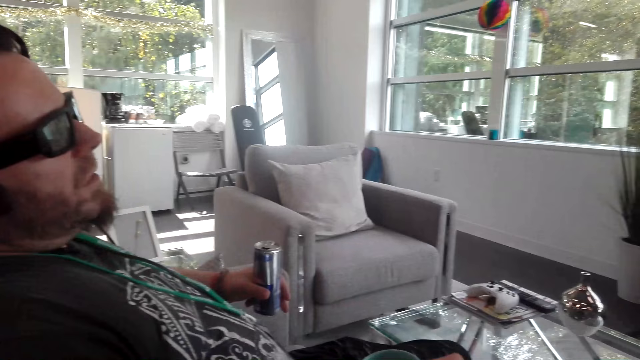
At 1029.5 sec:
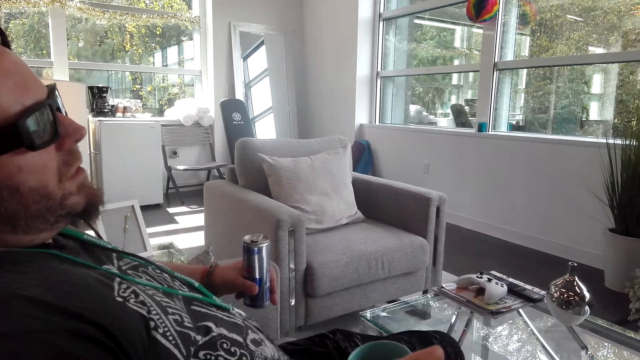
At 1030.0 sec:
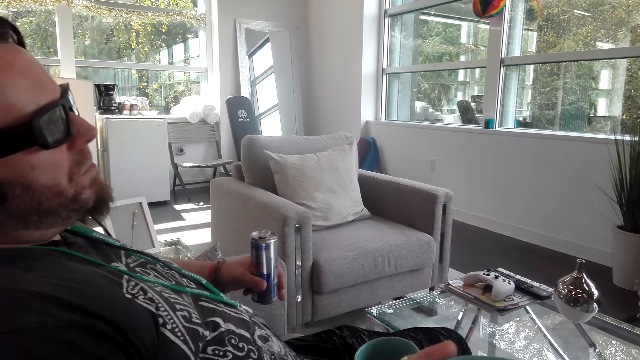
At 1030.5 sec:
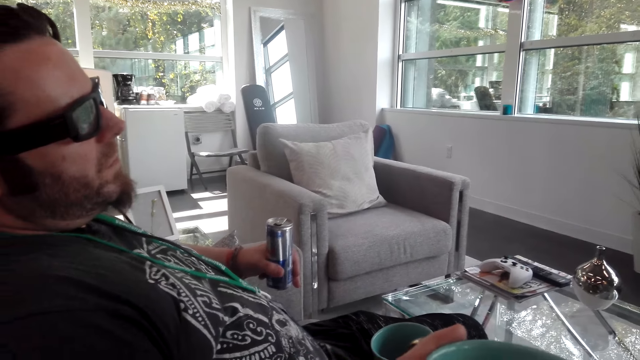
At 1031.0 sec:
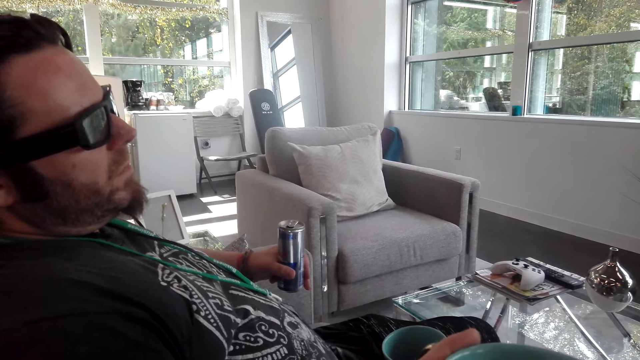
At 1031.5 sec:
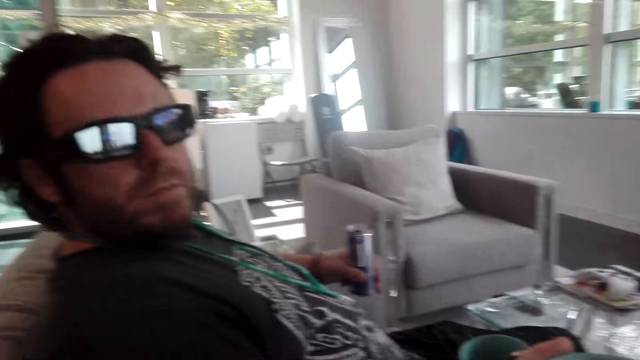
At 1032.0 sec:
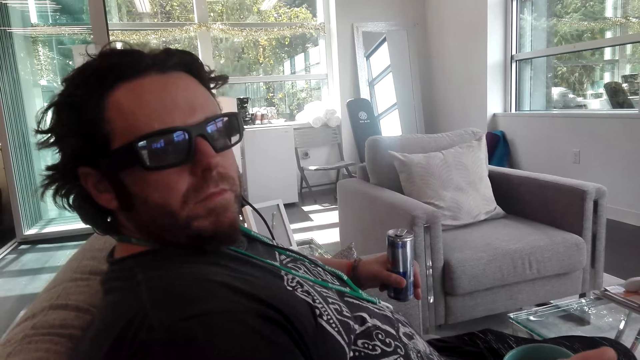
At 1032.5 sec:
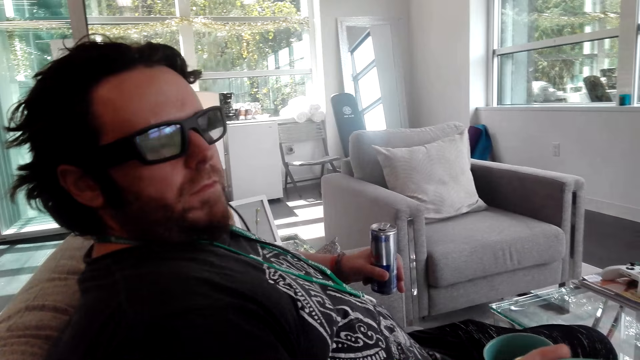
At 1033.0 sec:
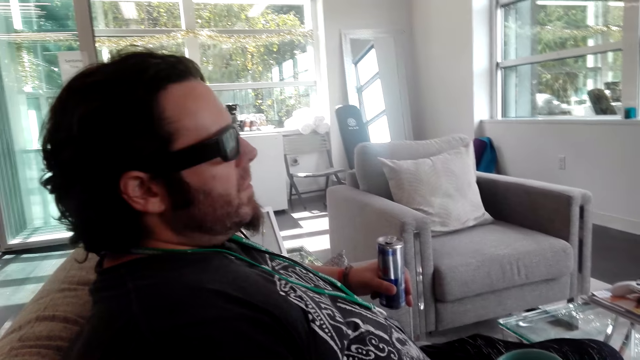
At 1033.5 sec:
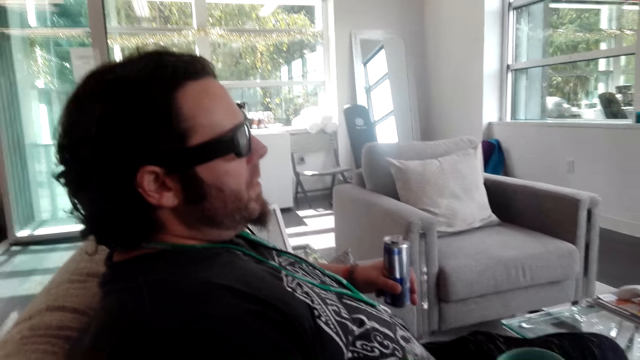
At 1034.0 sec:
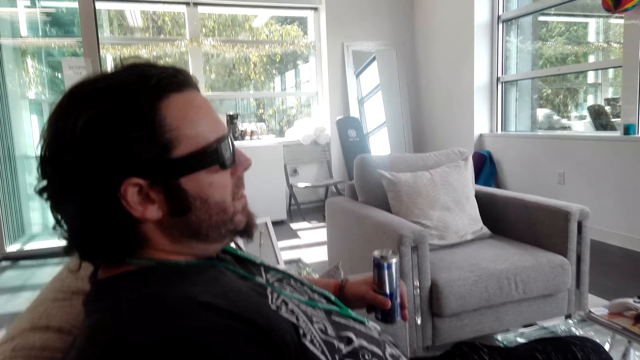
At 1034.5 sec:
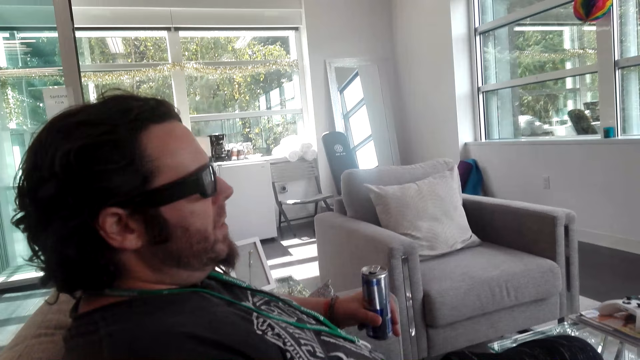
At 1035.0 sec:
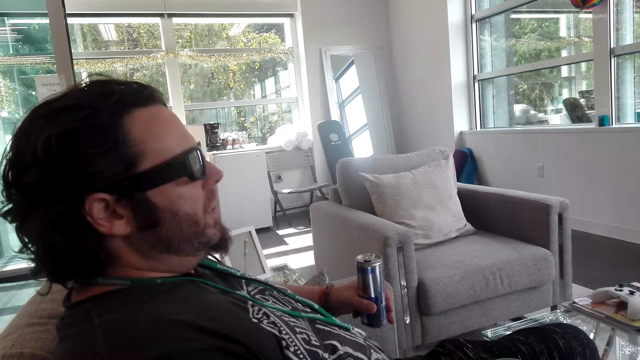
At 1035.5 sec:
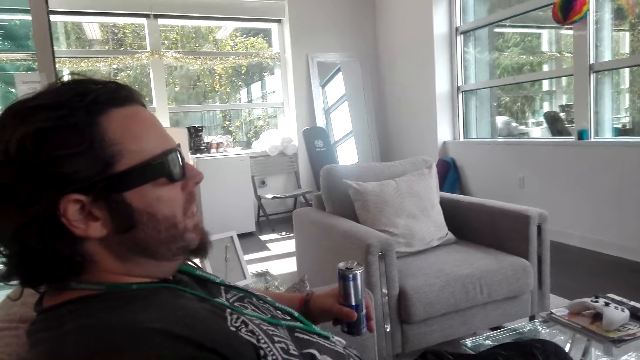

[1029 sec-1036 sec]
The camera wearer shakes the coffee in the mug.

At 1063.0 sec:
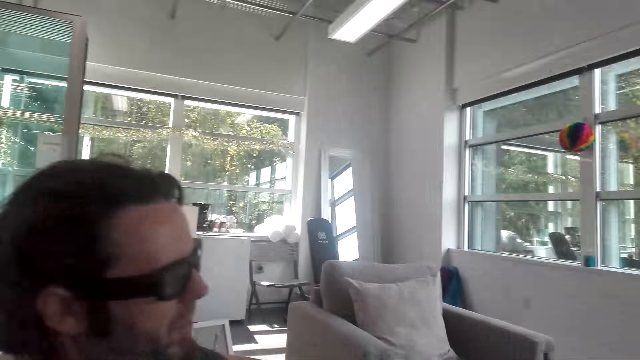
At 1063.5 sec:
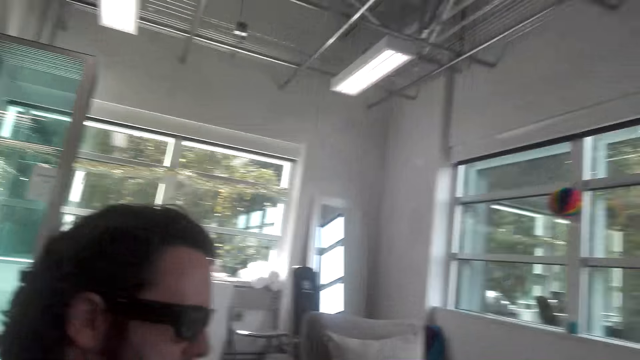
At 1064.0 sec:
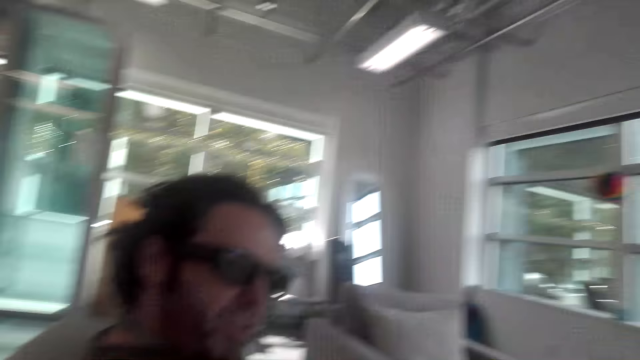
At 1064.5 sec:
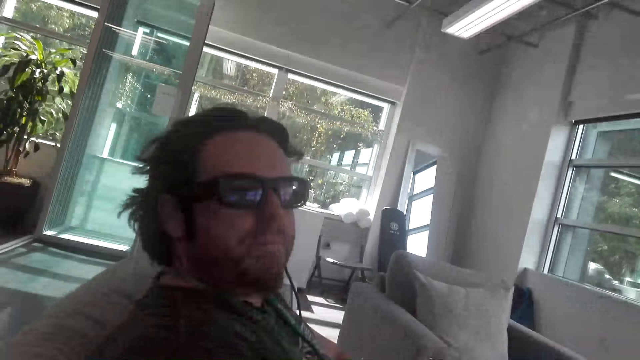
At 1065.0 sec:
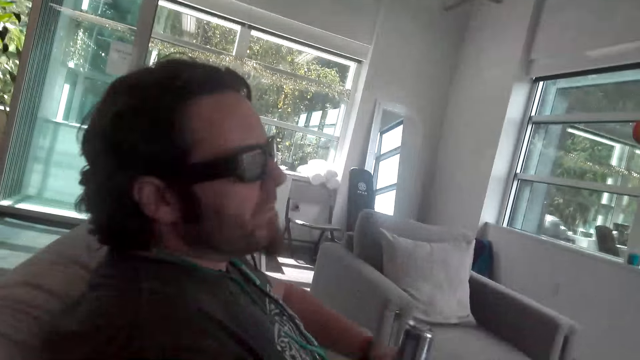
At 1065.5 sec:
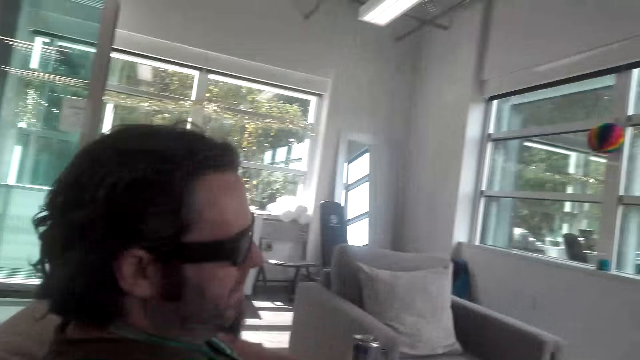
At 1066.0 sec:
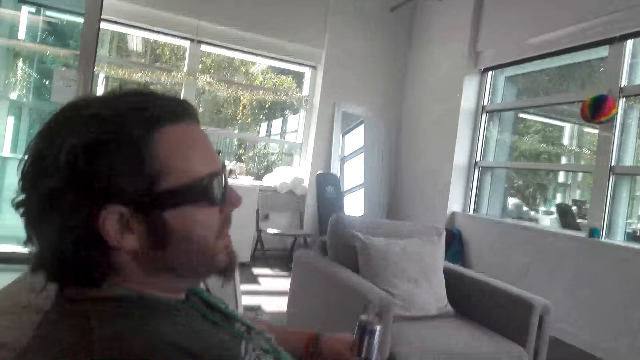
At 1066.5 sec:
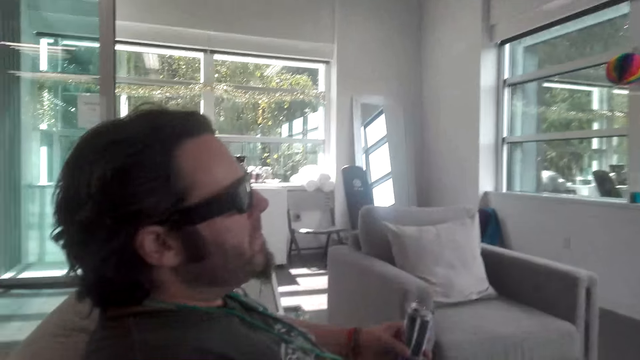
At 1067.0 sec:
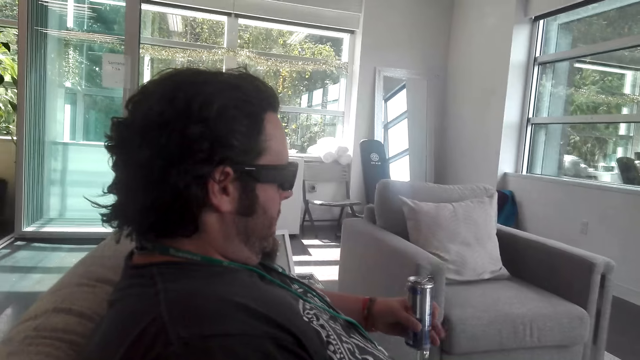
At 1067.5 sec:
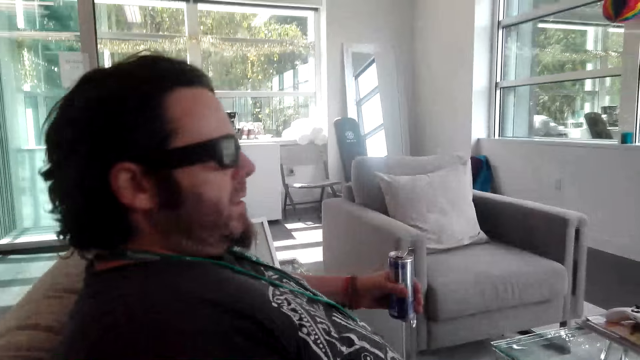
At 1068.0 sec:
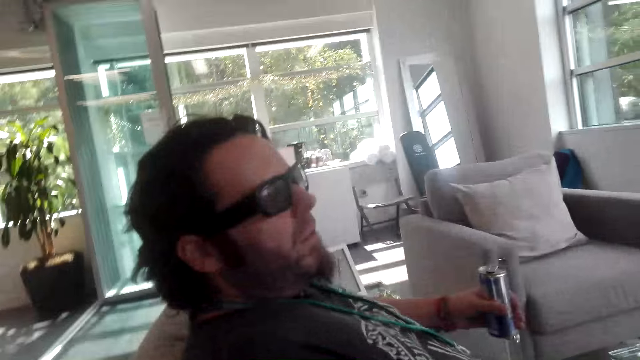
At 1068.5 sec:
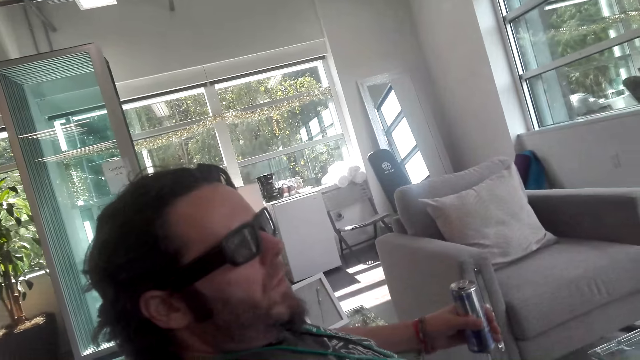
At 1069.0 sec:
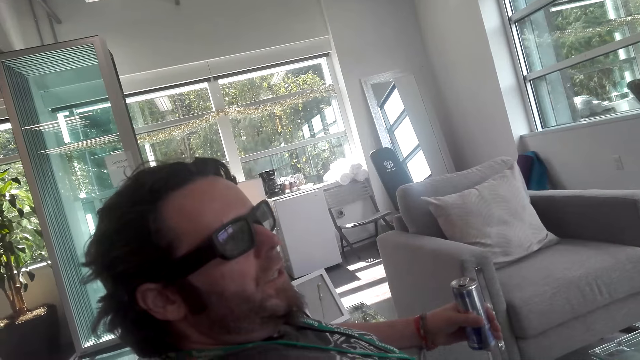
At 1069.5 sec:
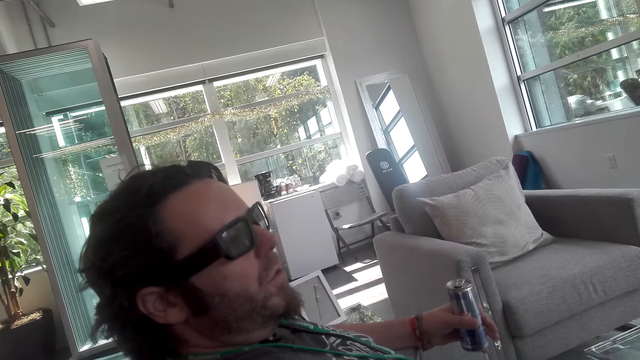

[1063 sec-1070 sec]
The camera wearer lifts her hand.

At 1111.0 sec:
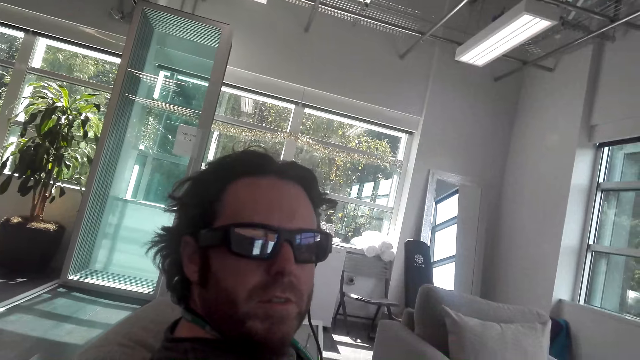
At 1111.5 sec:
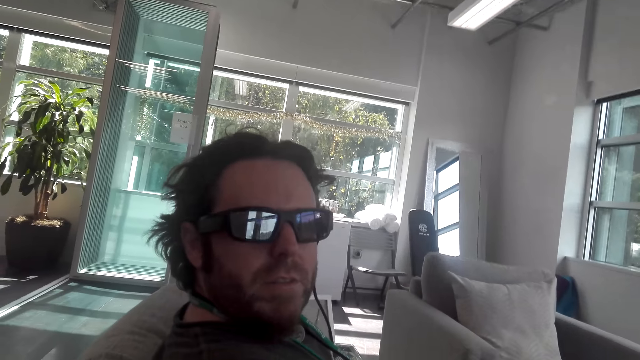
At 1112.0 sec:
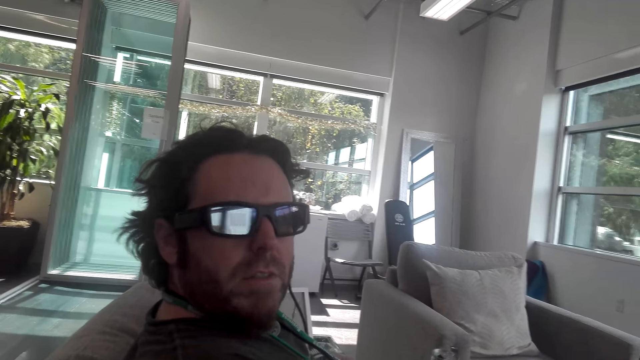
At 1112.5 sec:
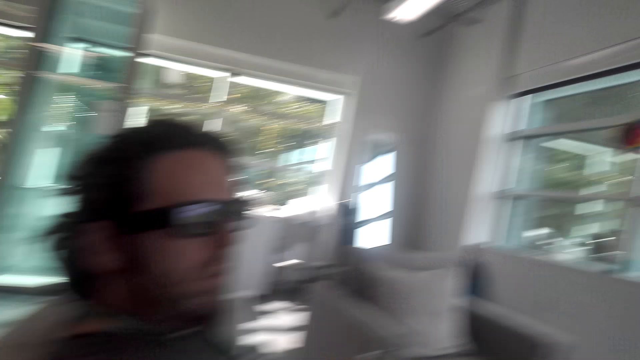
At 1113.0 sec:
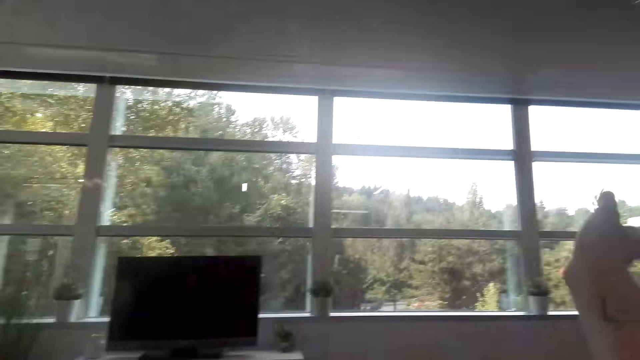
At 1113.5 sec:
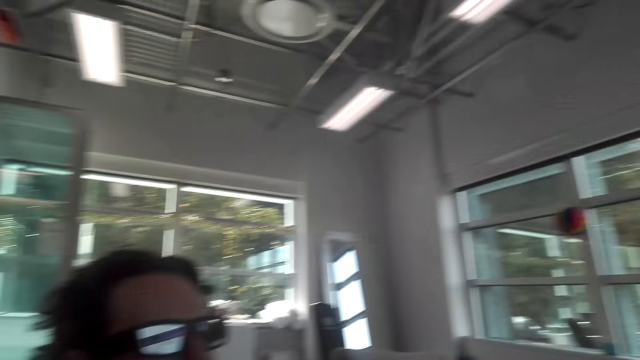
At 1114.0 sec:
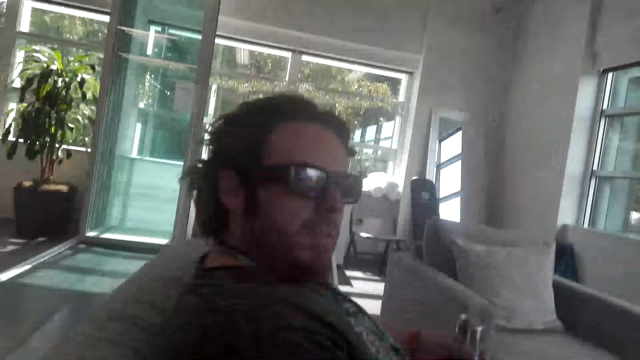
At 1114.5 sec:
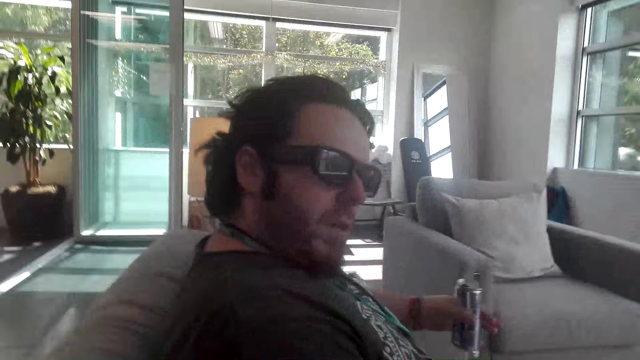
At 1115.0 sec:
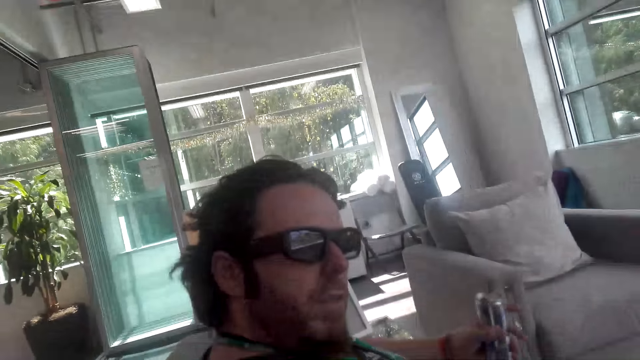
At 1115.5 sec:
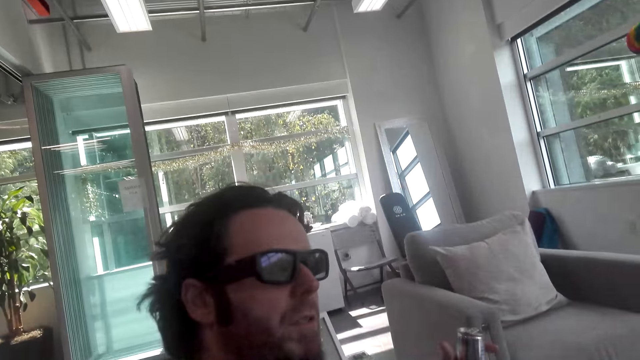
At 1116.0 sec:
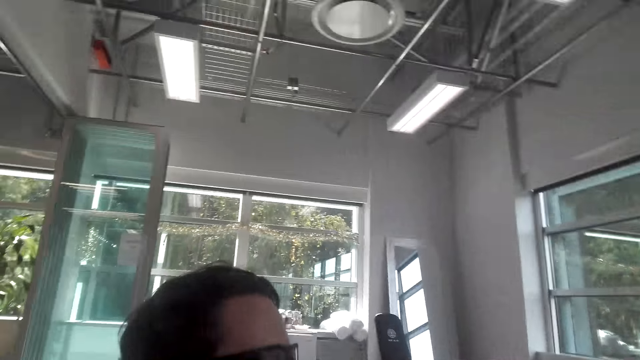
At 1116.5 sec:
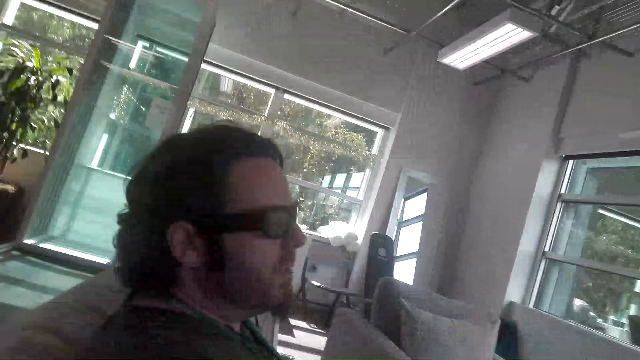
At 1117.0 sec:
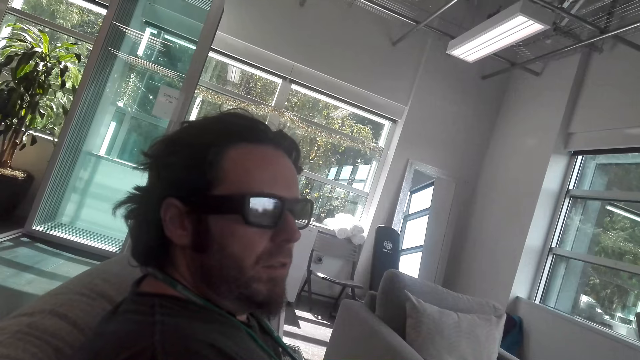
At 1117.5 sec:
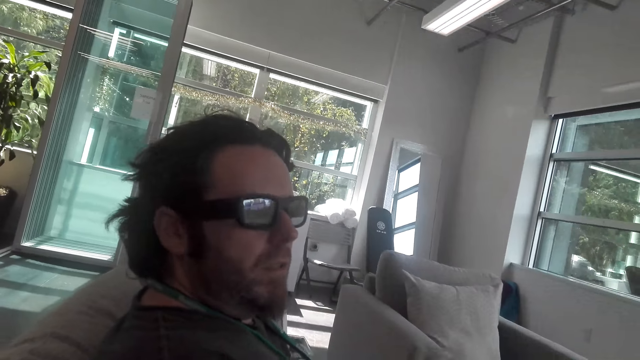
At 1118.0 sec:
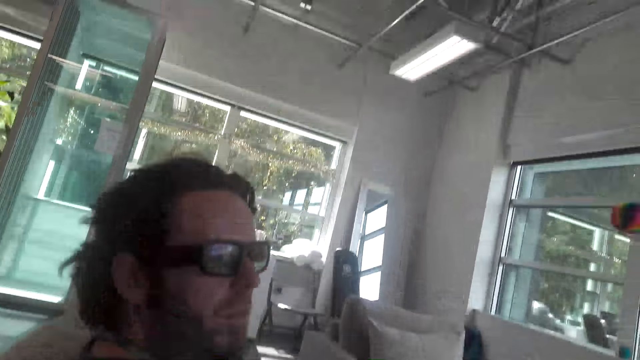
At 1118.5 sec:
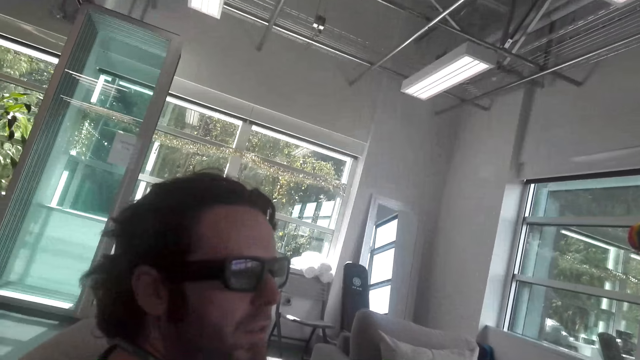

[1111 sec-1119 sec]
The camera wearer points around the window with her right hand. She converses with a person.
